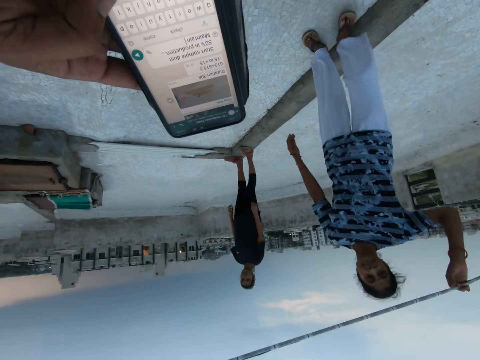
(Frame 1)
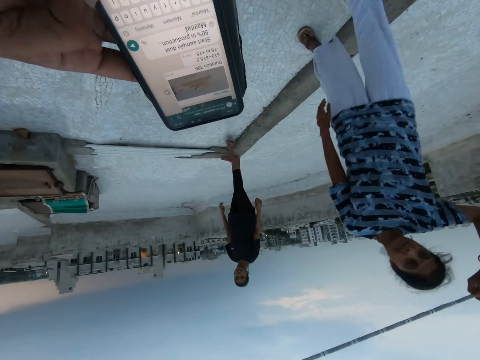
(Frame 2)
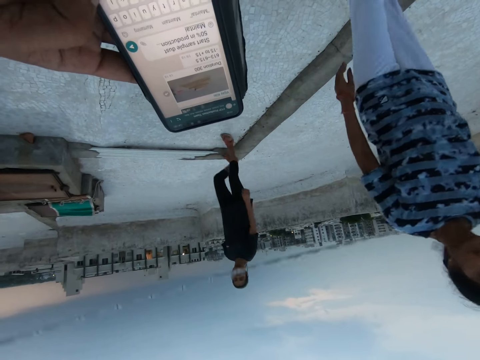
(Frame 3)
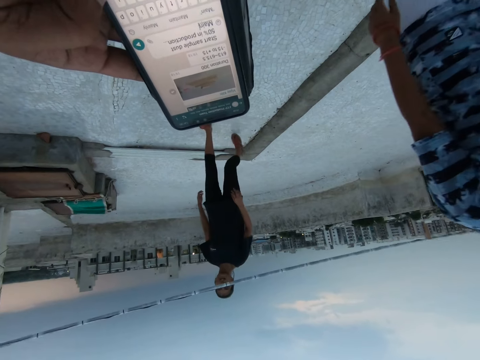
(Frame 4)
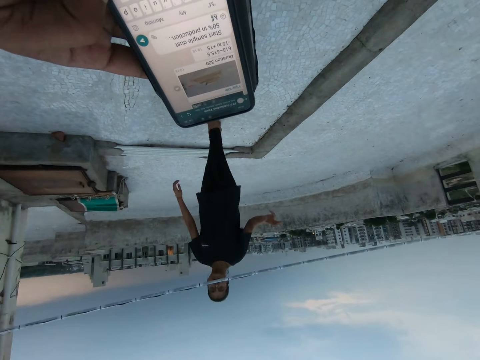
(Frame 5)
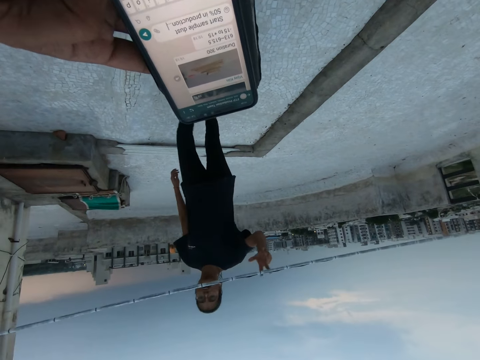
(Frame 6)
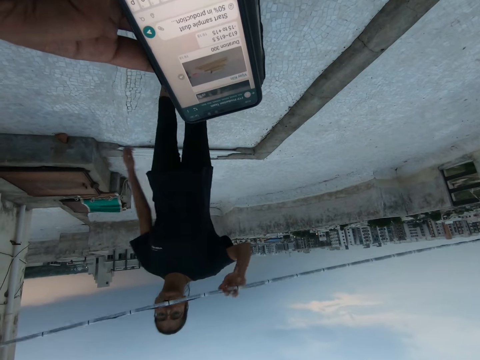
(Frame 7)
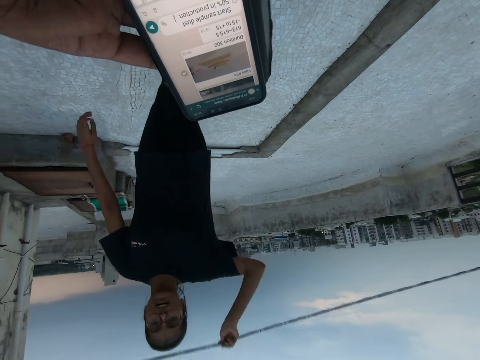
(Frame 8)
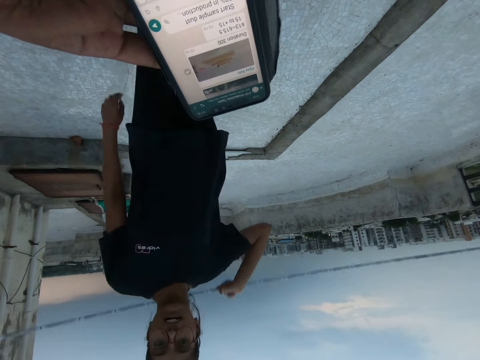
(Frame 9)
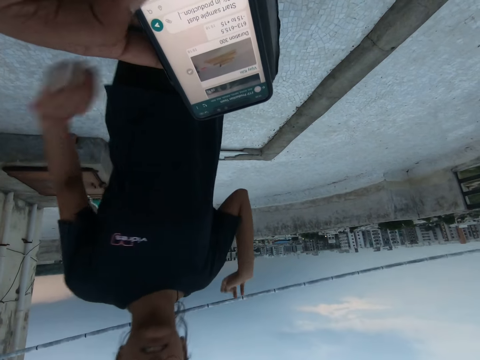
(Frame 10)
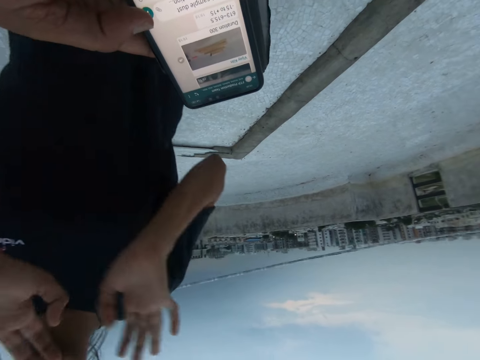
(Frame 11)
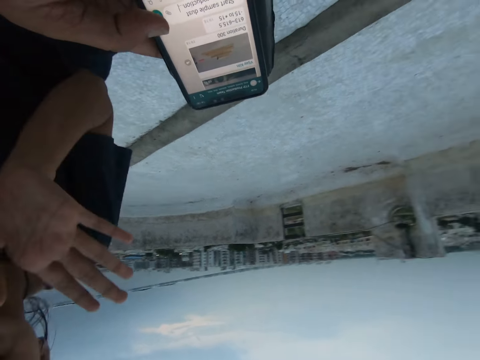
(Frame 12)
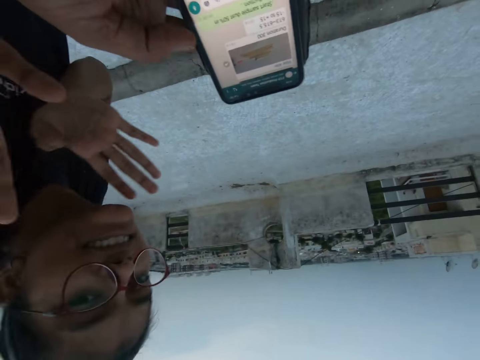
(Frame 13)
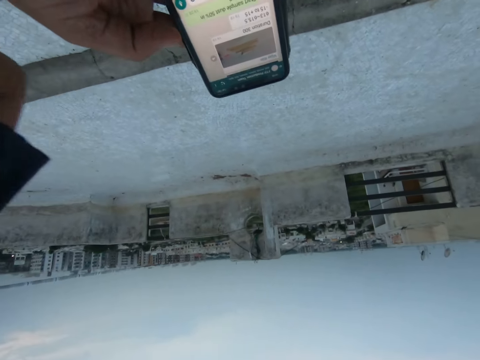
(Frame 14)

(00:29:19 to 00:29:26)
A woman lifts the rope. The woman walks around. The camera wearer operates a phone. A girl walks towards the camera wearer. Another woman lifts the rope. The girl holds a wire. The other woman walks around. The camera wearer operates the phone. The girl walks towards the camera wearer. The girl waves at the camera wearer. The girl converses with the camera wearer.
